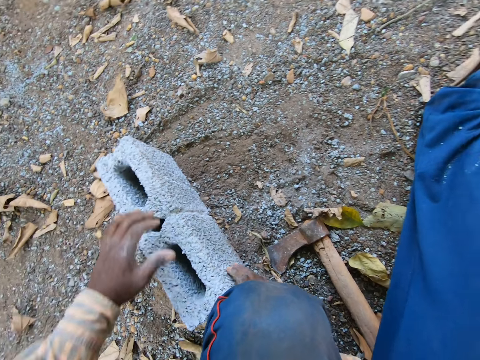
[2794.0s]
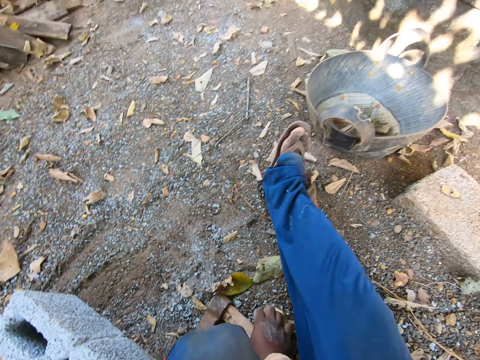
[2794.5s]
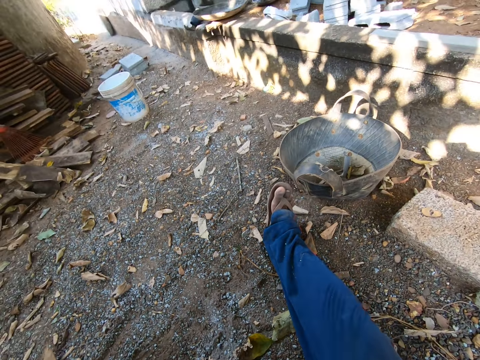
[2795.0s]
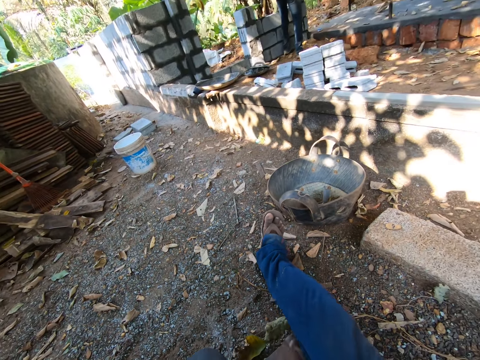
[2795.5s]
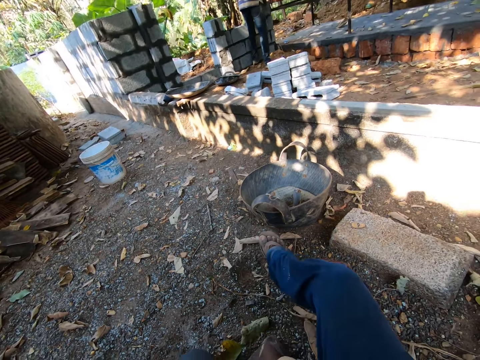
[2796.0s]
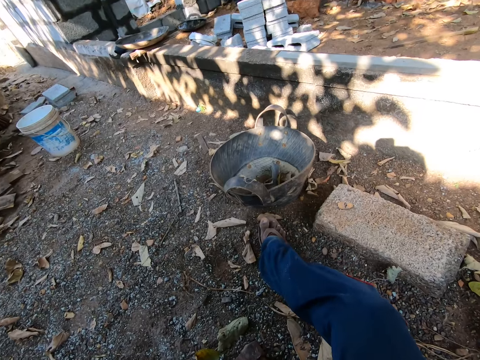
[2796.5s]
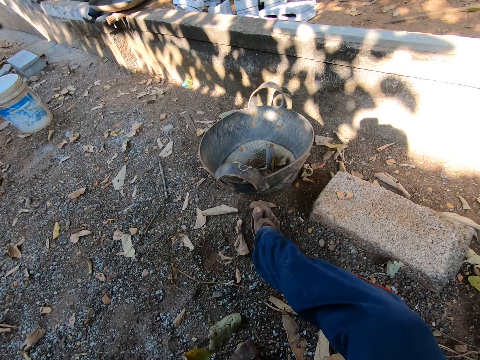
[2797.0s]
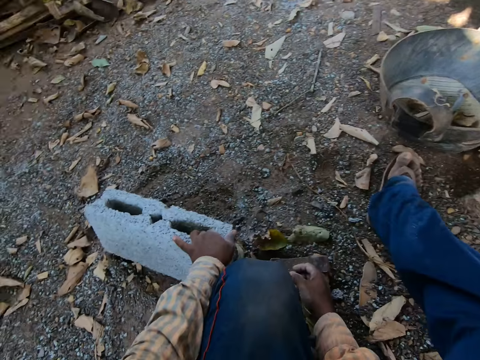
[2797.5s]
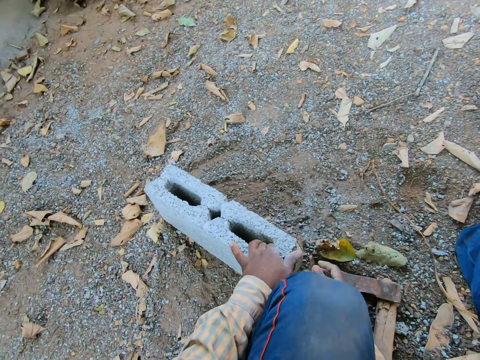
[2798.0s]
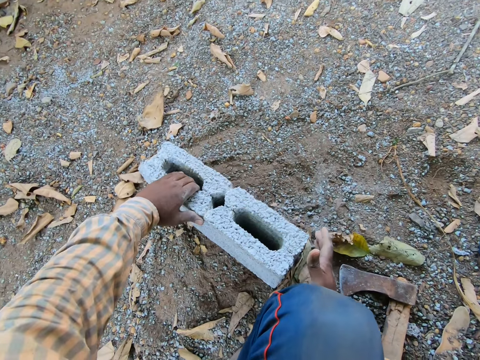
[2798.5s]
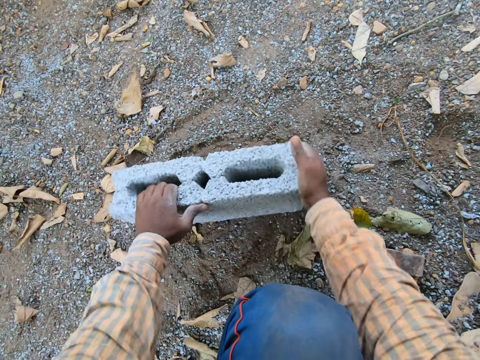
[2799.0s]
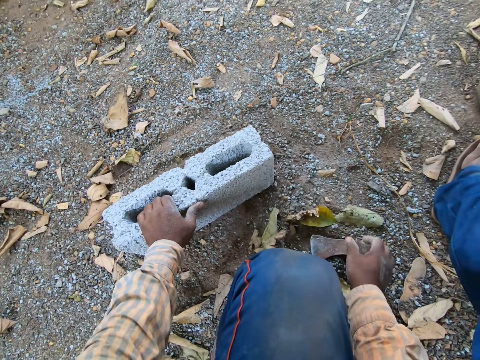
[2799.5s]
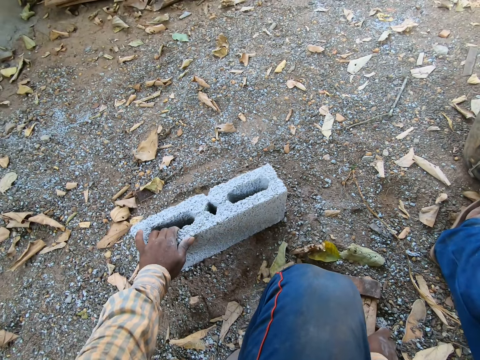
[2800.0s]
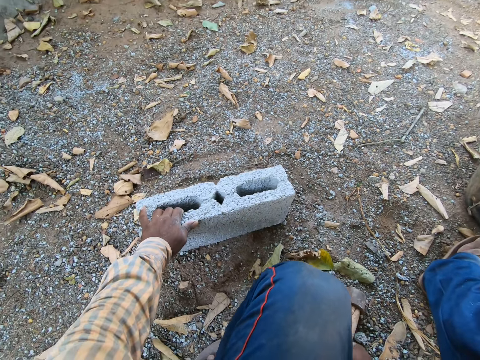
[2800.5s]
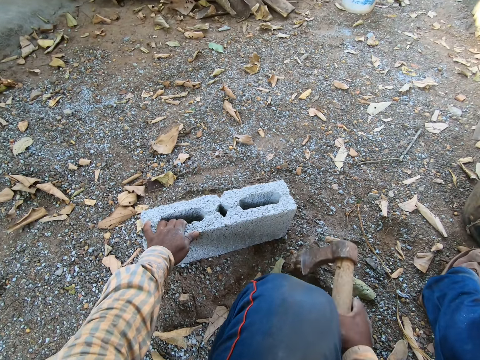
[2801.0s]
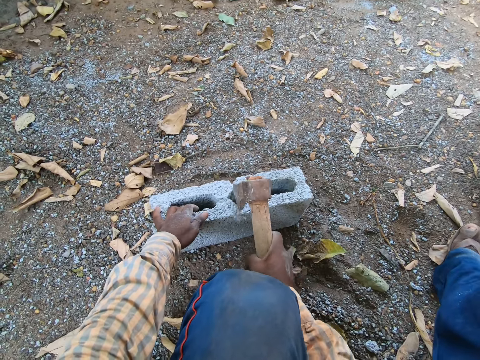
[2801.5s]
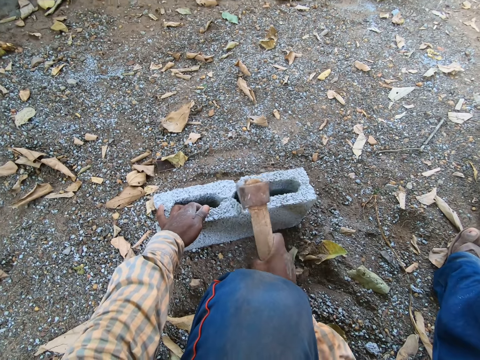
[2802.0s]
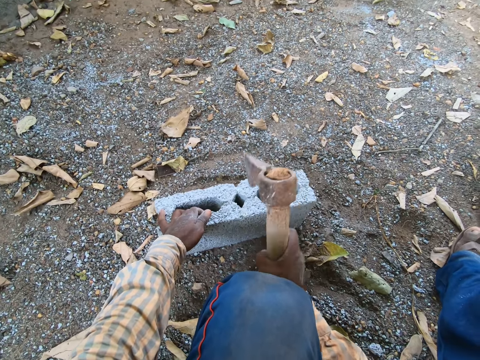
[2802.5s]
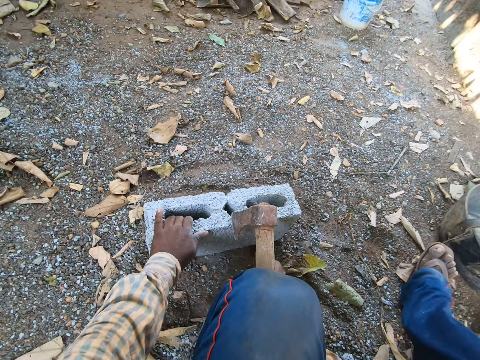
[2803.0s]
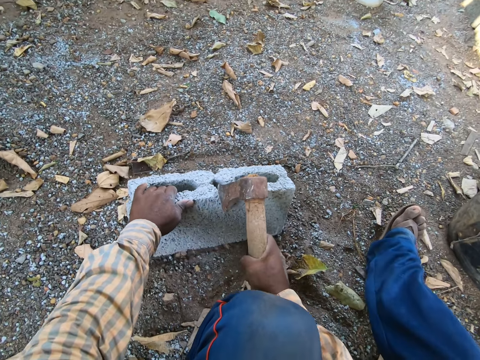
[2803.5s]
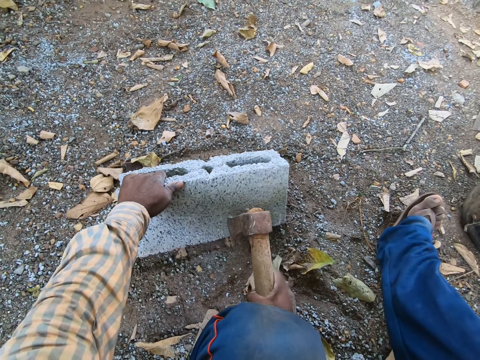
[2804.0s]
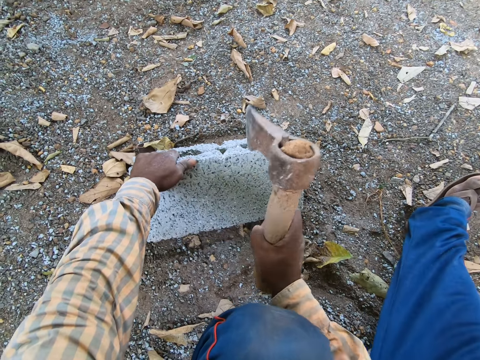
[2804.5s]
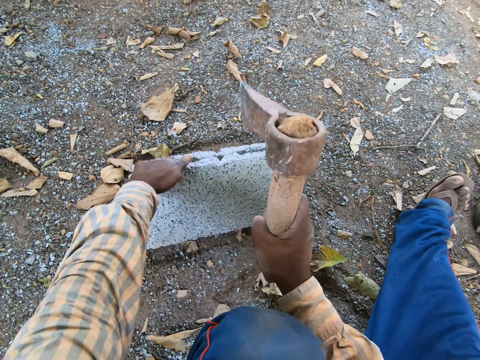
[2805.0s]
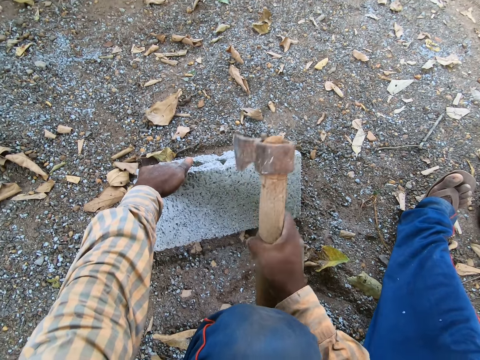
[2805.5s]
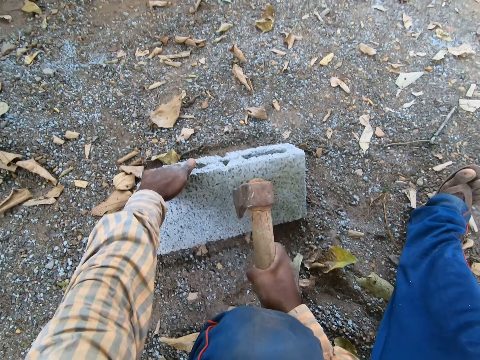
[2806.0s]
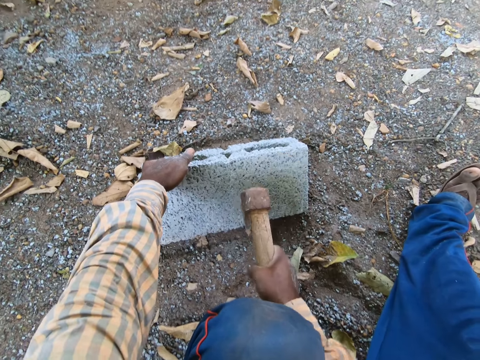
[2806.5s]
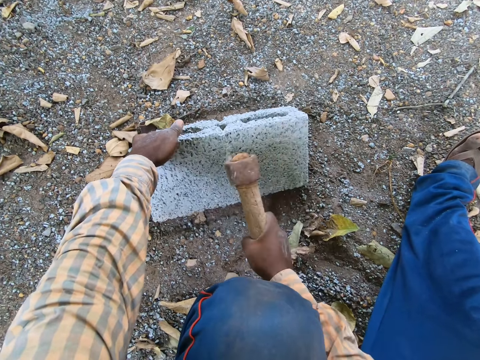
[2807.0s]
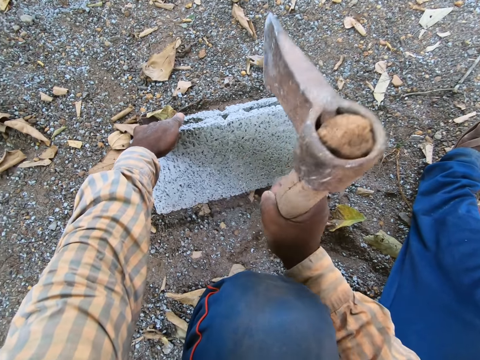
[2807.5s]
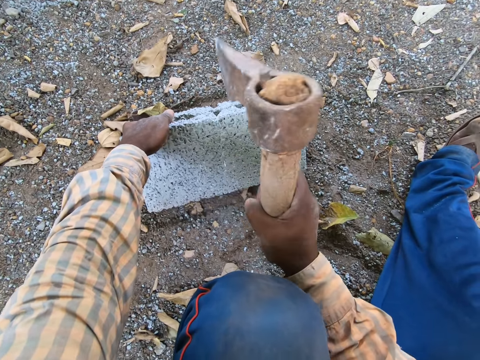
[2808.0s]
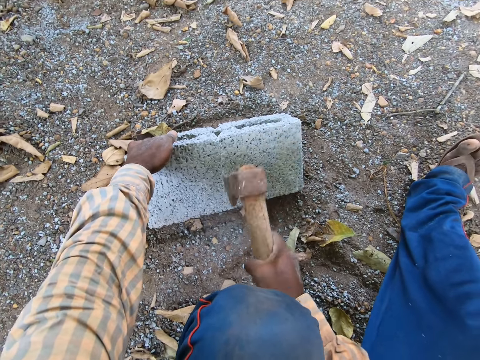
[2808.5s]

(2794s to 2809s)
The camera wearer picks up the axe on the ground with his right hand. He turns the block on the ground with his hands. He picks up the axe on the ground with his right hand. He hits the block with the axe in his right hand.

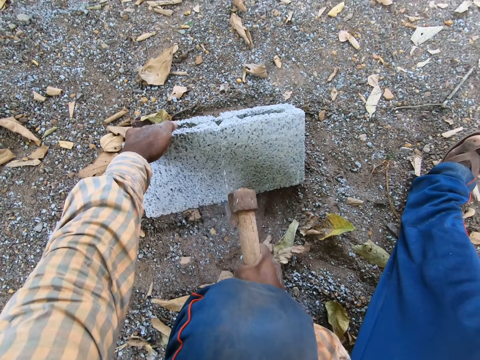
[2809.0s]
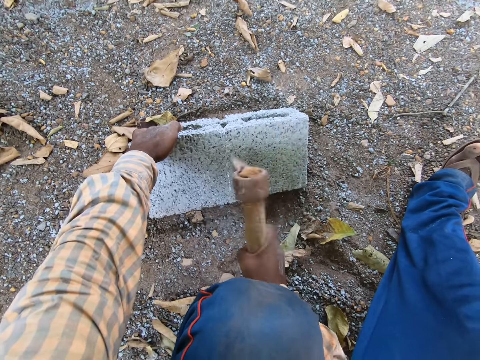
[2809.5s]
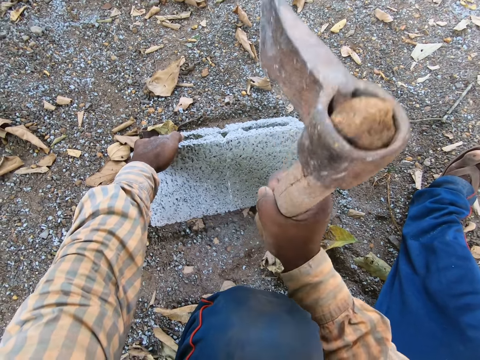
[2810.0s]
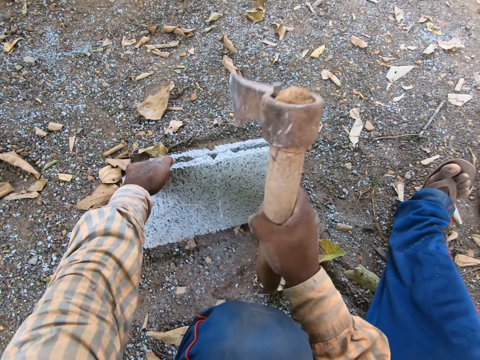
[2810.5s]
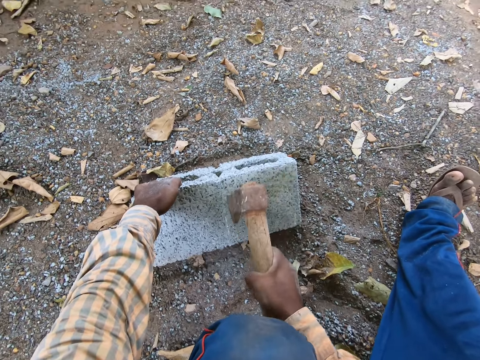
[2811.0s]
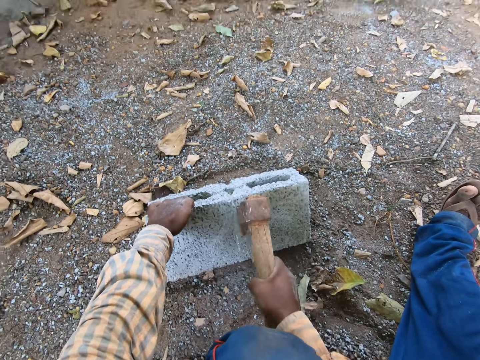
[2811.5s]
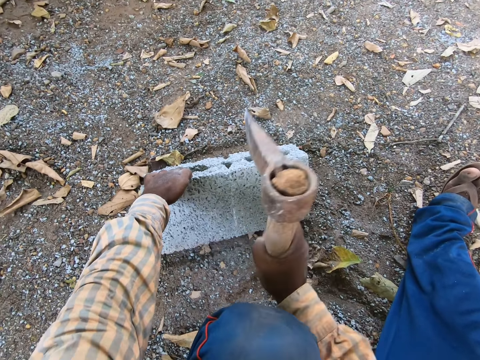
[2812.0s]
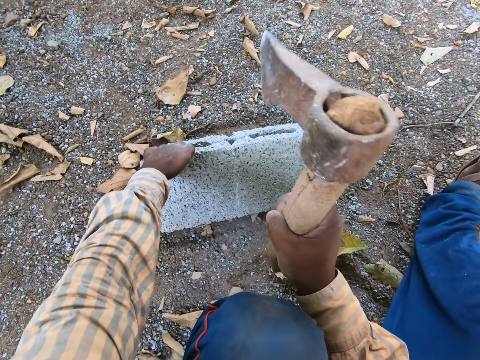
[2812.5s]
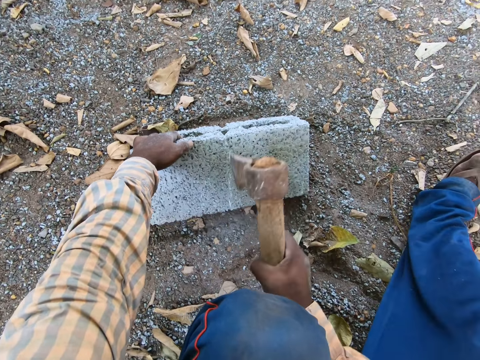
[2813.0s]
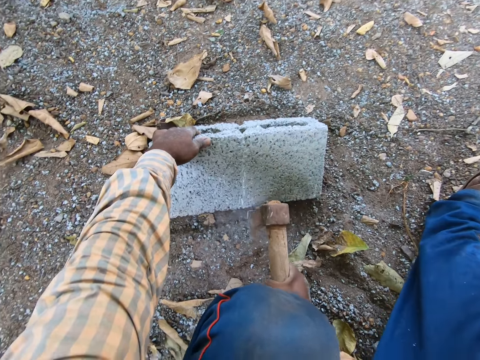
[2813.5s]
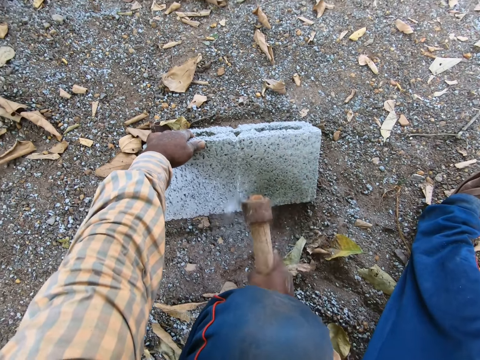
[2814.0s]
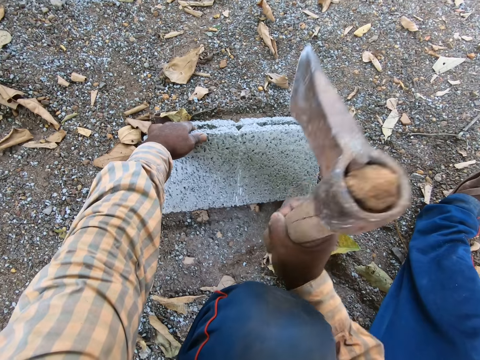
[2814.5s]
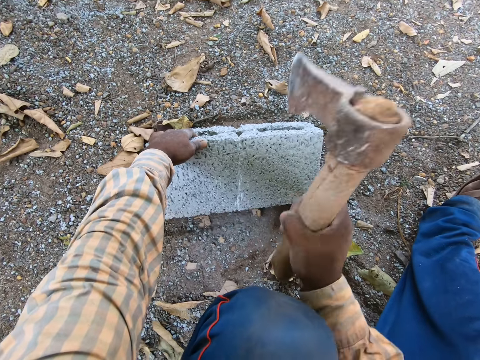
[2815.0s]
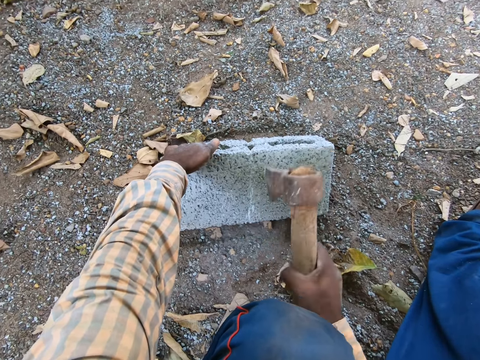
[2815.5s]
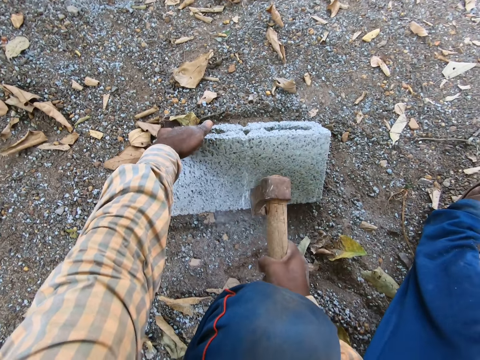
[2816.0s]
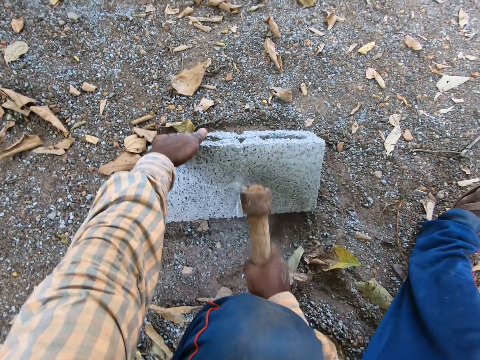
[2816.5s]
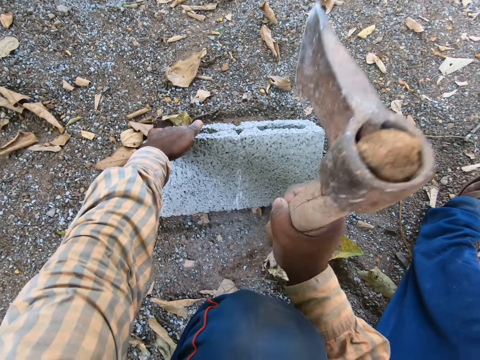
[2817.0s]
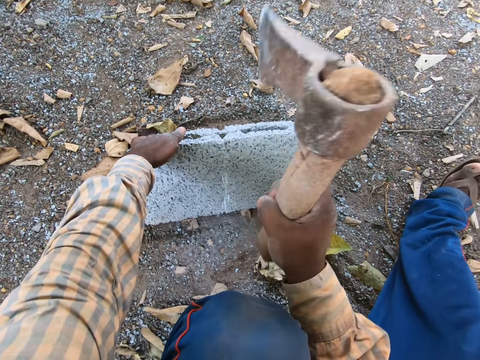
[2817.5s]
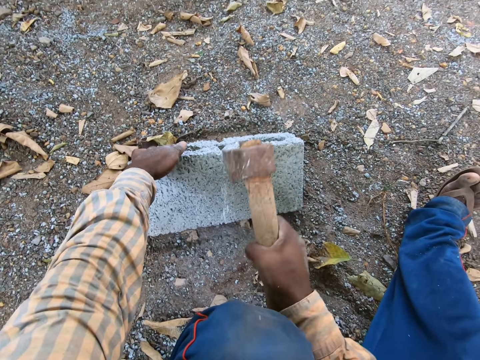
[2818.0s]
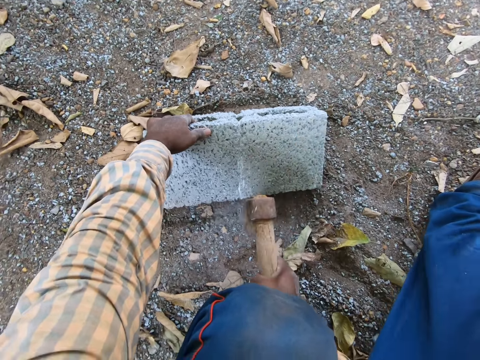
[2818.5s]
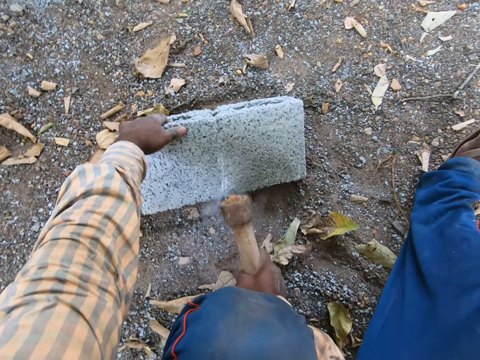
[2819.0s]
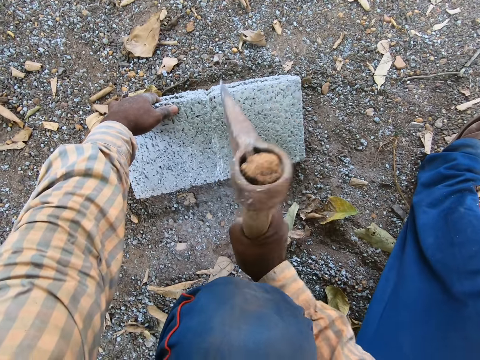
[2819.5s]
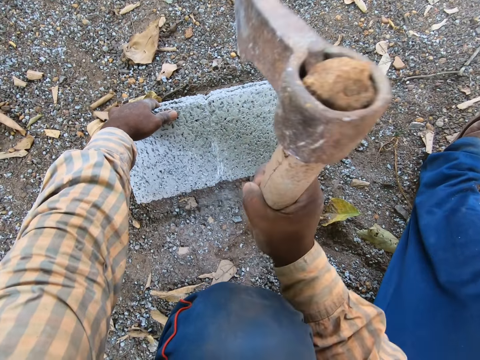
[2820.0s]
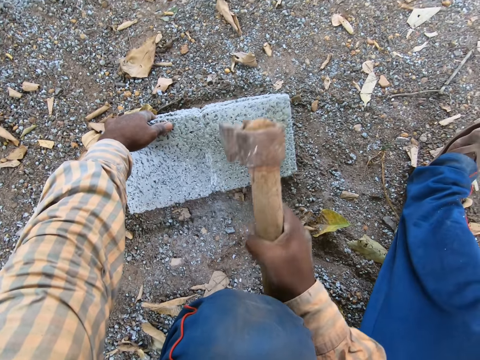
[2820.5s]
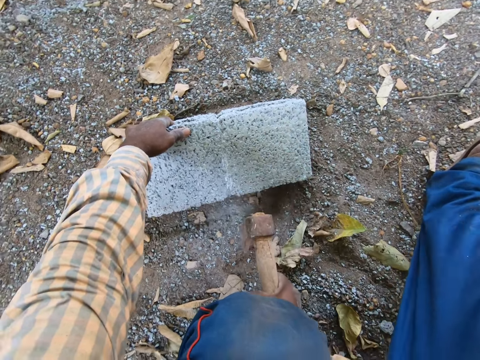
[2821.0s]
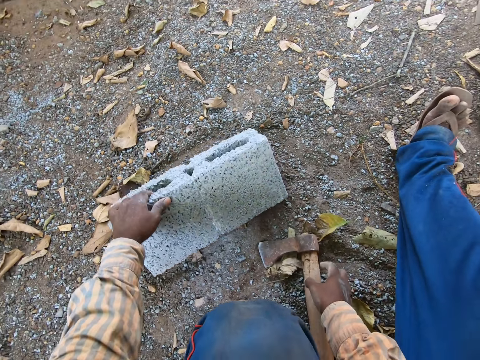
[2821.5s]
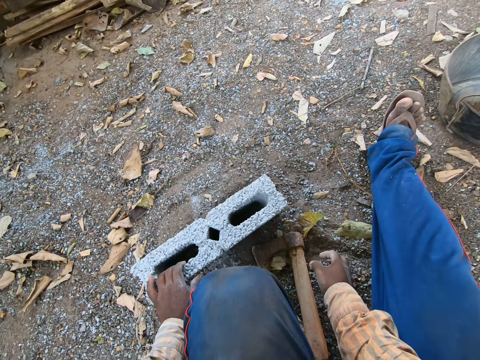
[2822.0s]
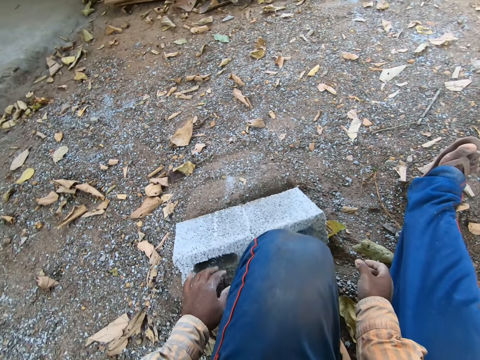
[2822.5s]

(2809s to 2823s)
The camera wearer drops the axe on the ground with his right hand.
